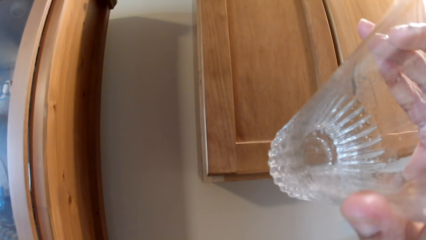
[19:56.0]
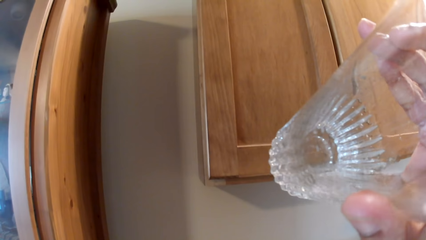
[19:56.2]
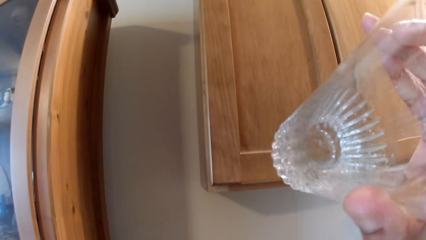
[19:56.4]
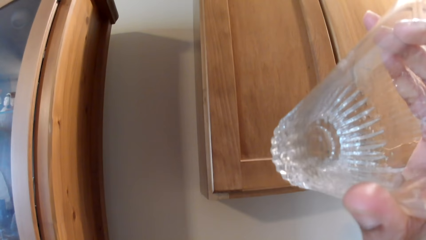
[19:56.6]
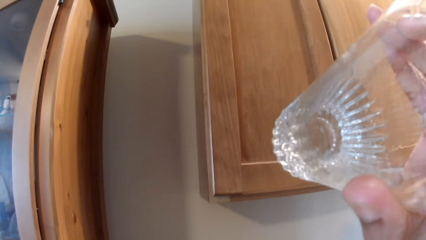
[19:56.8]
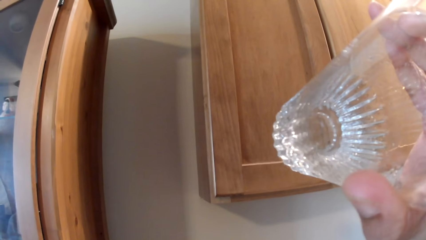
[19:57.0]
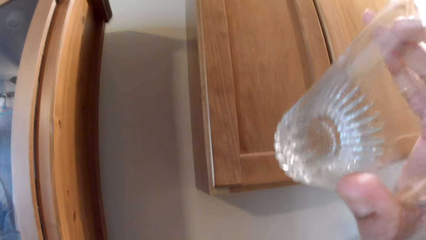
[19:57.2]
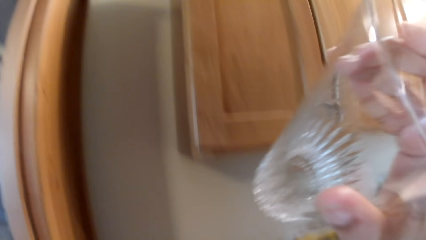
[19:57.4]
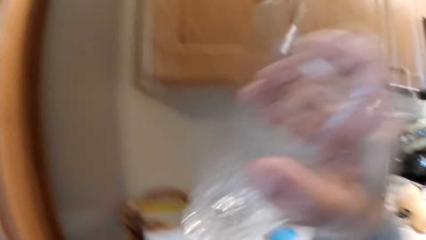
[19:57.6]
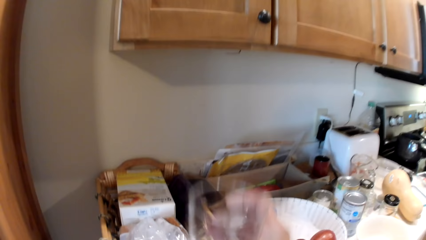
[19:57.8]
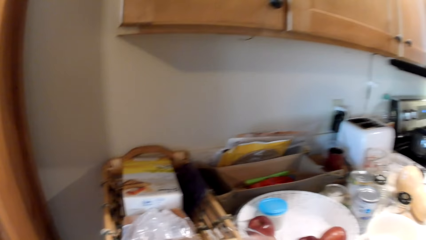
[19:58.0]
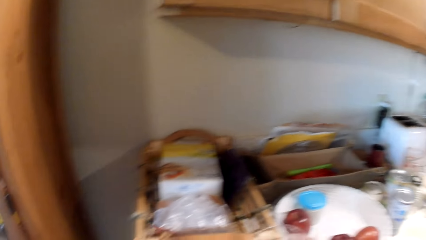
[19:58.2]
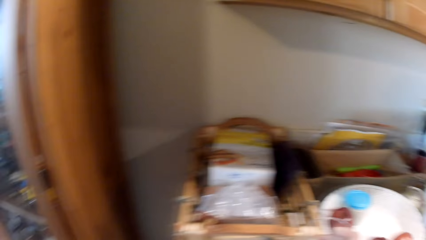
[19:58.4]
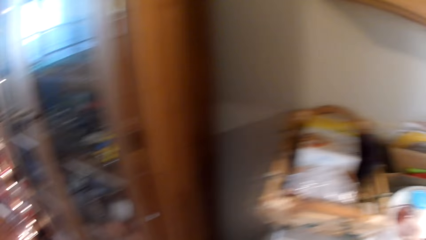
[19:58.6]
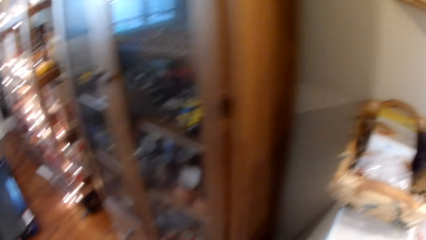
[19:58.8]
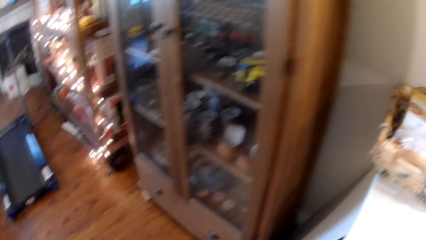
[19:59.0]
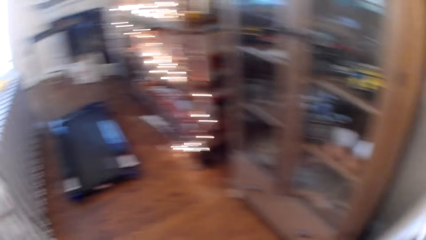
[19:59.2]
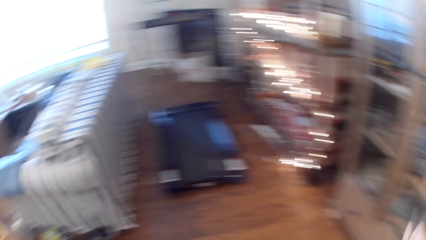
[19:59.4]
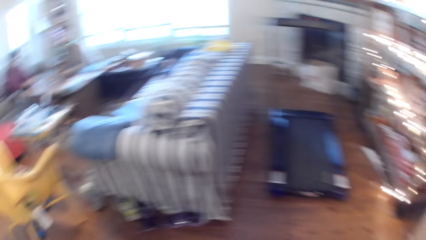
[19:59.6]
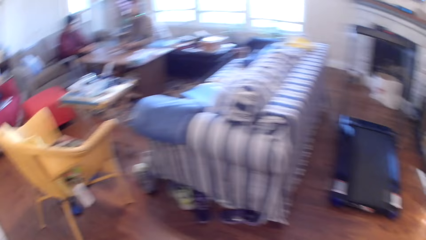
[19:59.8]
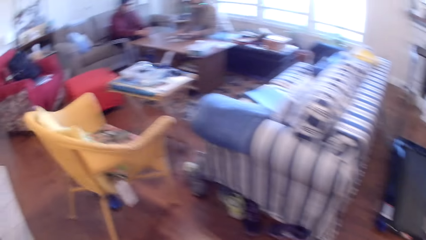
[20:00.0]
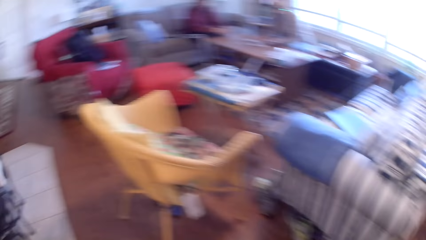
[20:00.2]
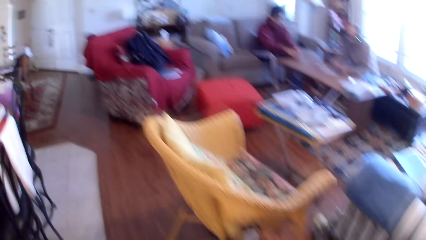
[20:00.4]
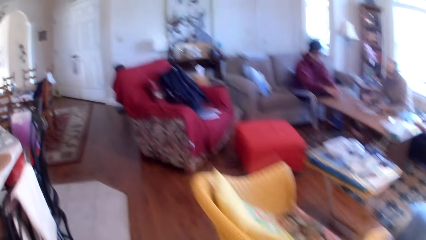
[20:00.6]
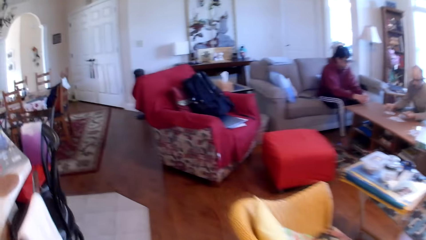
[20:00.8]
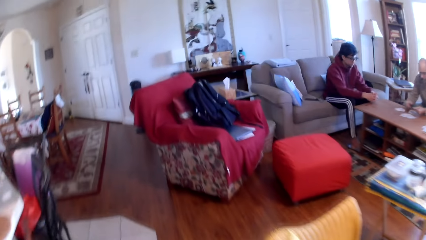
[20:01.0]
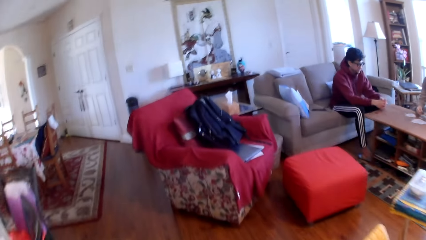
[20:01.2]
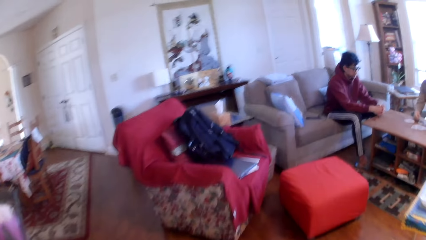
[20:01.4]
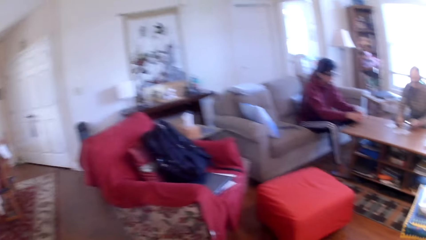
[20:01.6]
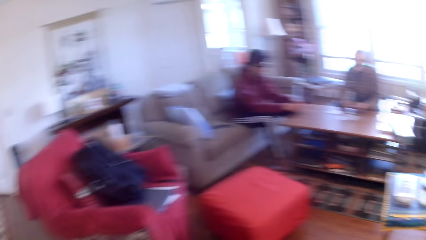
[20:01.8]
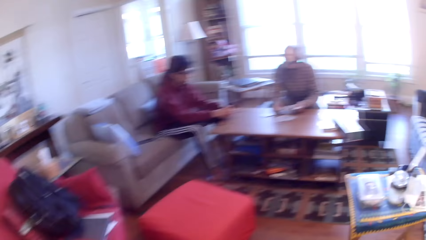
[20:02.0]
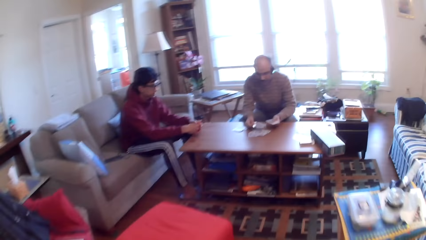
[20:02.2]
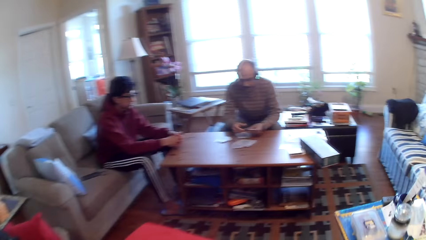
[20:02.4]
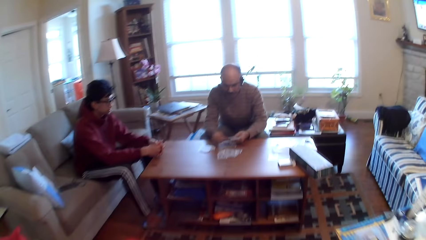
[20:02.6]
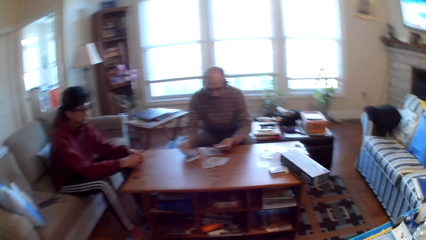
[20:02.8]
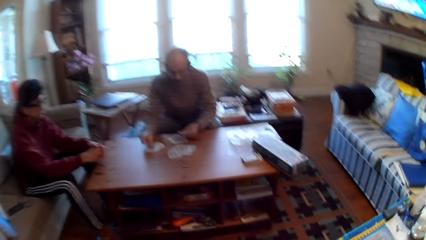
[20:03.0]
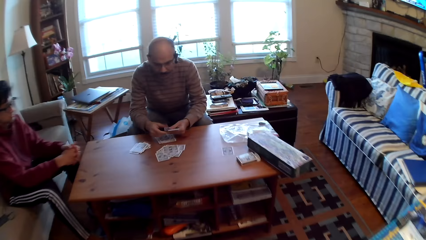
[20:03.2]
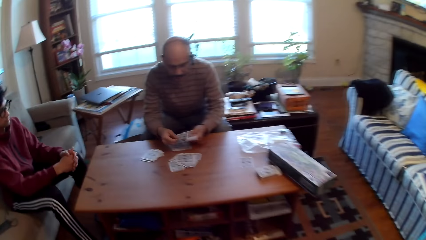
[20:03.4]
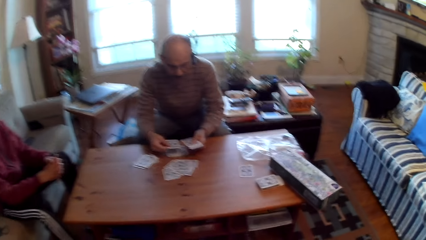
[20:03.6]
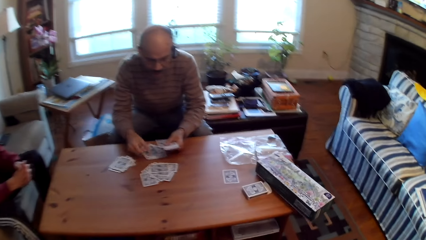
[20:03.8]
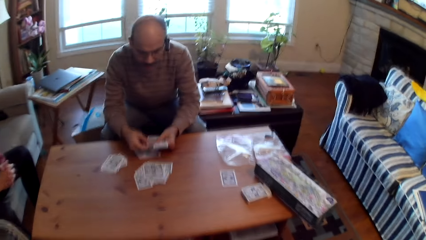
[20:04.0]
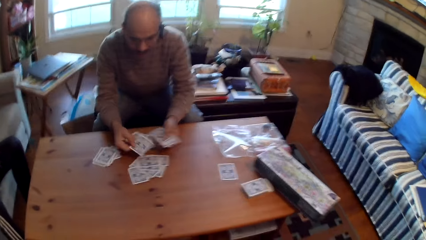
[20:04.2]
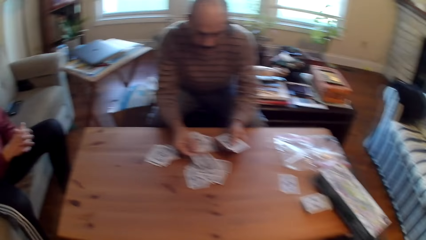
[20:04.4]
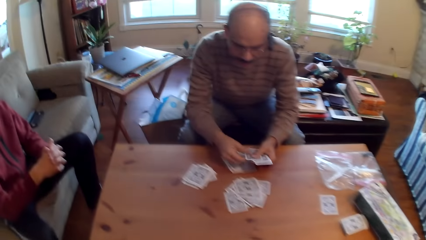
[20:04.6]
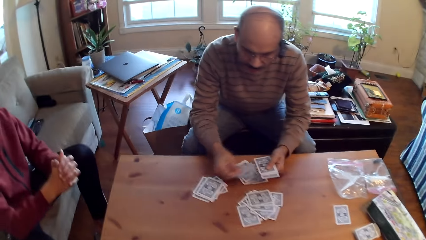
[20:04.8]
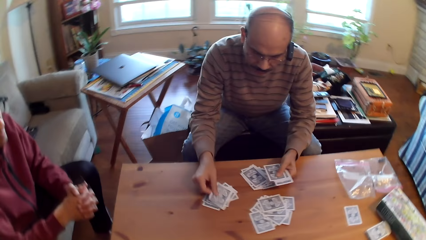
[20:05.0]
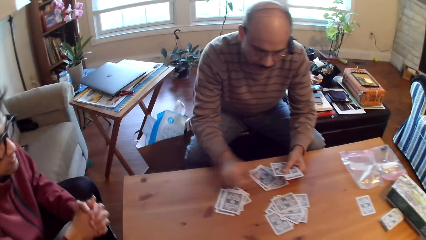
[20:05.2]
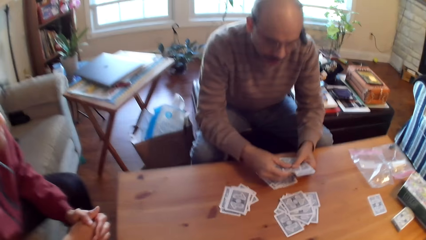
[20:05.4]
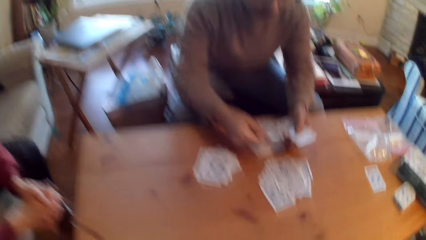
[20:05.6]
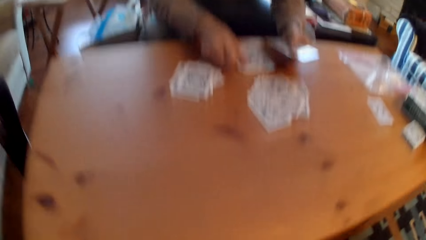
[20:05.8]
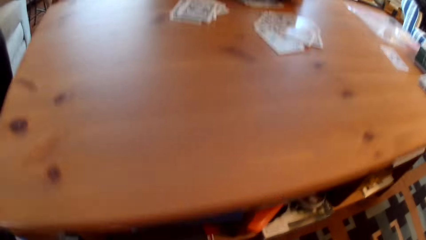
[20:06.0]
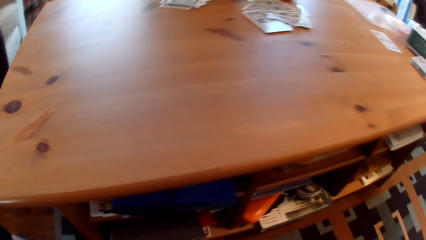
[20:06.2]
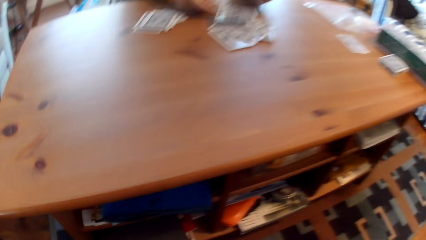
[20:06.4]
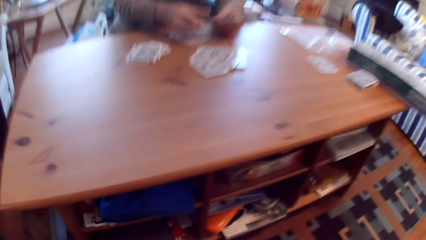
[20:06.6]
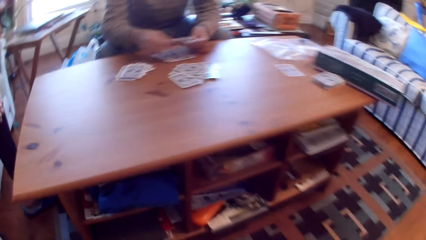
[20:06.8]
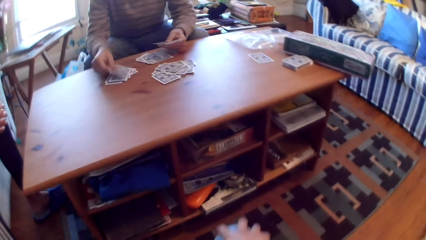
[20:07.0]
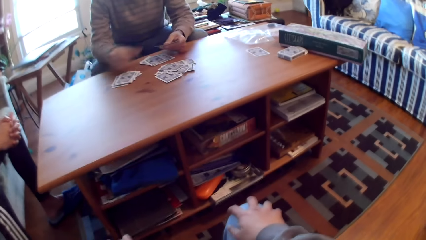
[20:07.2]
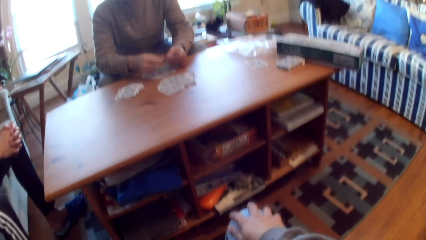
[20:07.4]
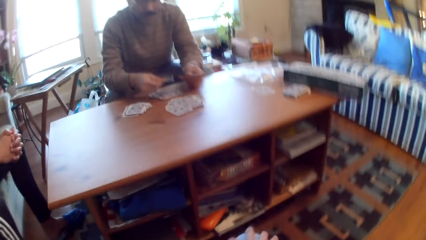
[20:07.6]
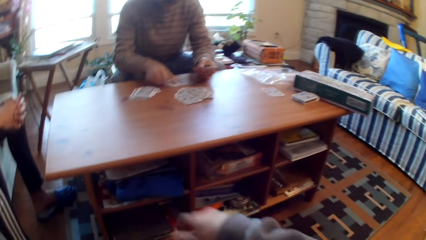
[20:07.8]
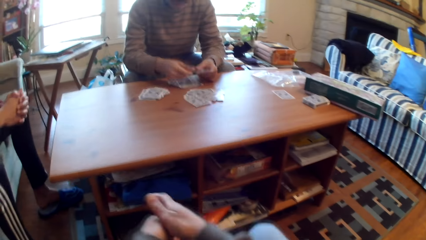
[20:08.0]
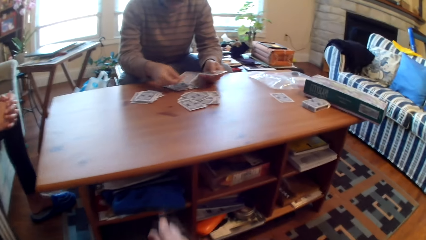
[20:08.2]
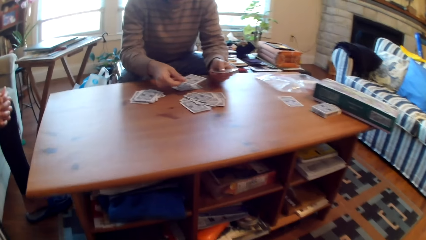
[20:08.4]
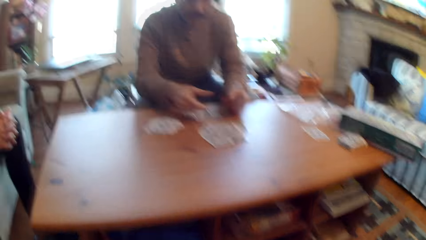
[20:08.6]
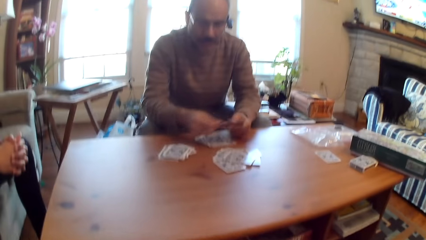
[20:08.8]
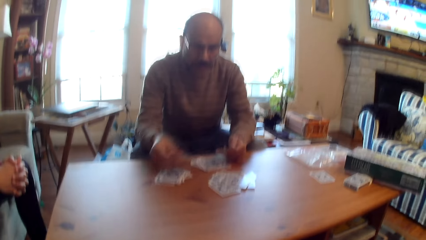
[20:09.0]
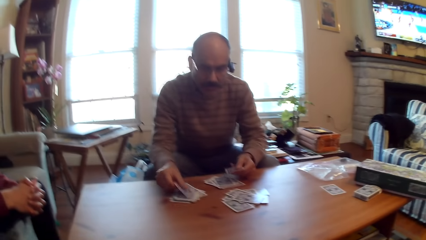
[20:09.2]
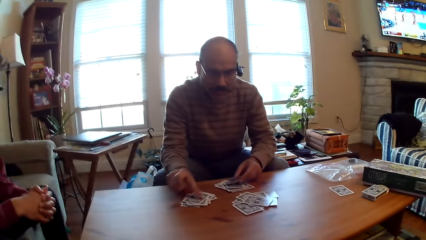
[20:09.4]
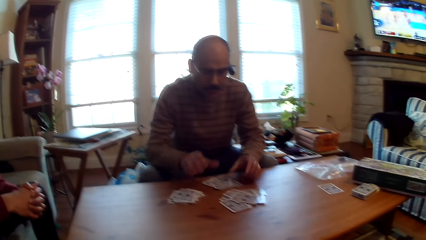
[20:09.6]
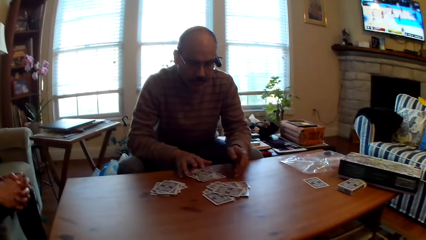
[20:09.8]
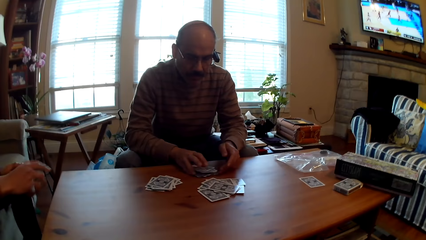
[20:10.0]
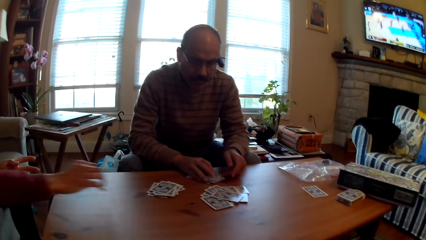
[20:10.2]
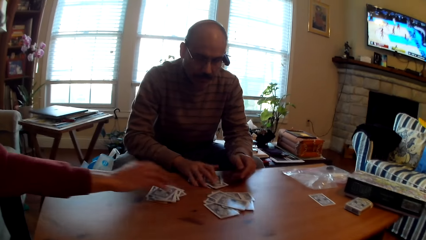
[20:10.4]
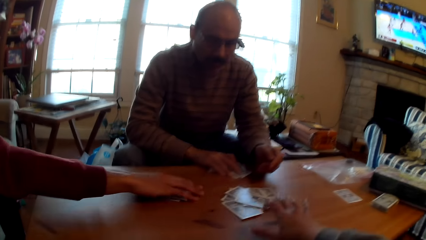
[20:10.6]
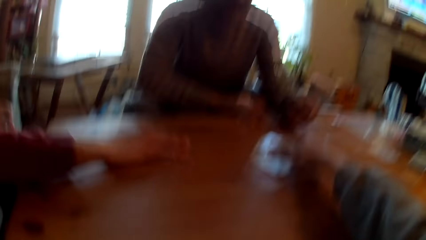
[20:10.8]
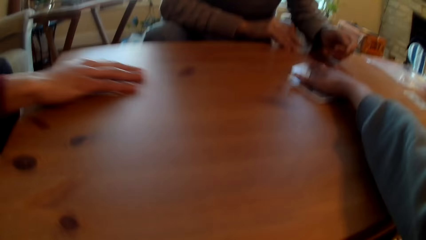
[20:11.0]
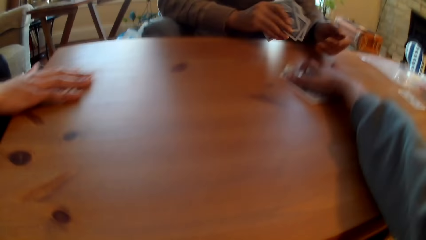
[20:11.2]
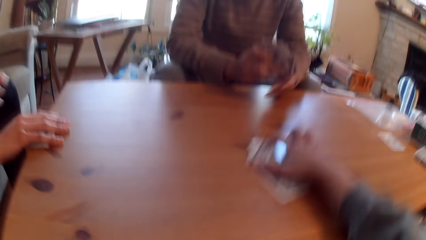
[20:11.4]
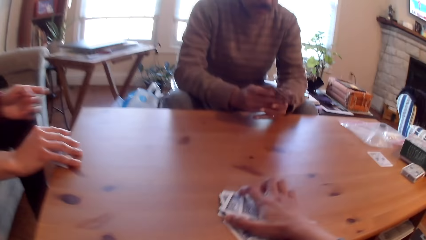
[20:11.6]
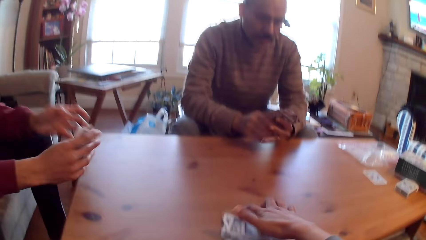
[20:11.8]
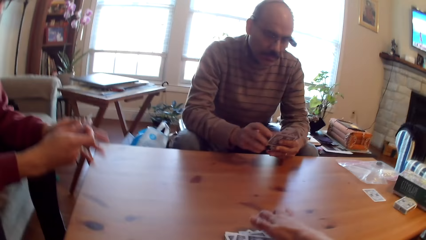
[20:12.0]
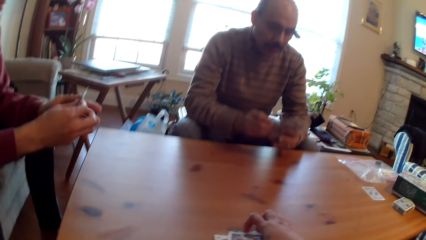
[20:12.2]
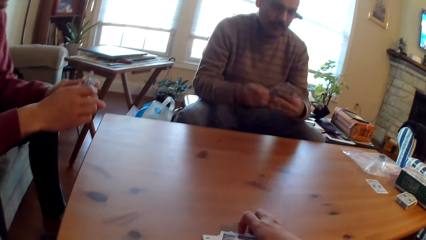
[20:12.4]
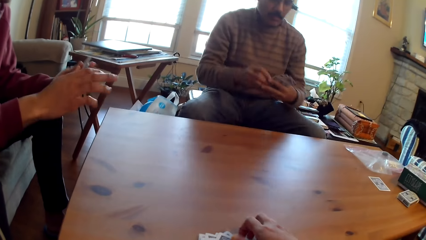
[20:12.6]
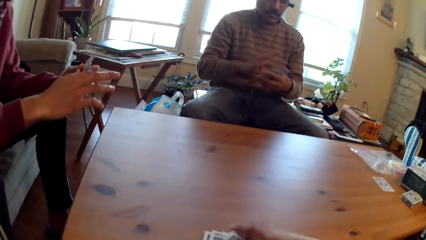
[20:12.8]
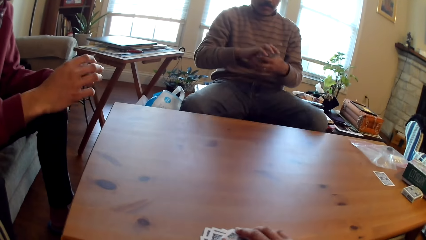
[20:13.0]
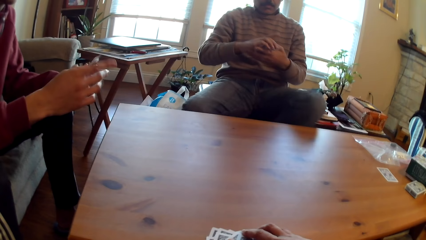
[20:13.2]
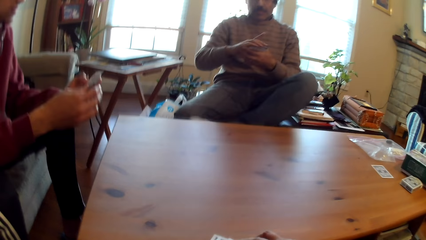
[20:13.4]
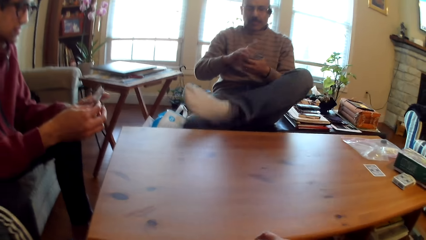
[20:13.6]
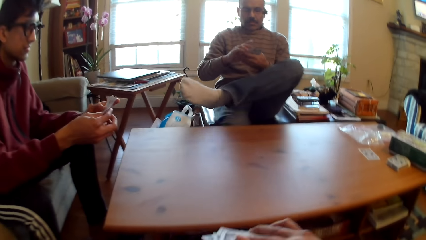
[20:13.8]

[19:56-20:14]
The camera wearer puts the glass on the table. They walk in the room. A man distributes the cards. The camera wearer sits down. Another man picks up poker cards. The camera wearer picks up the card.
